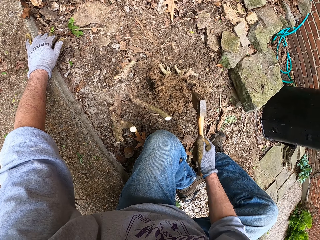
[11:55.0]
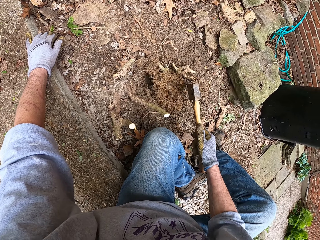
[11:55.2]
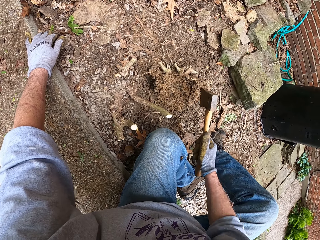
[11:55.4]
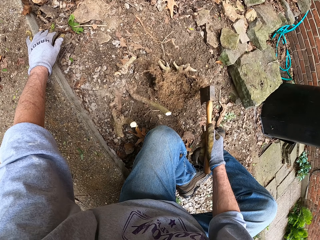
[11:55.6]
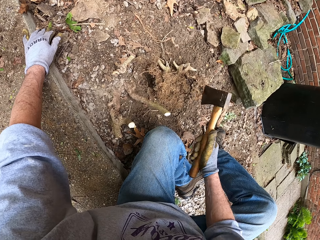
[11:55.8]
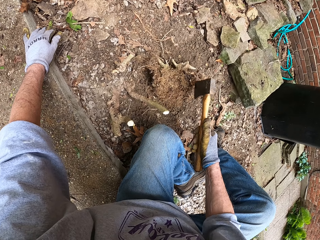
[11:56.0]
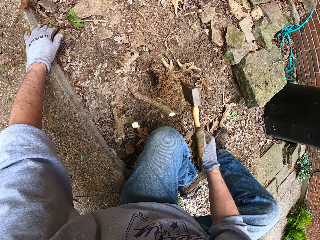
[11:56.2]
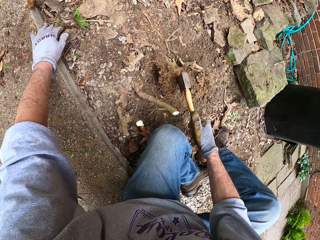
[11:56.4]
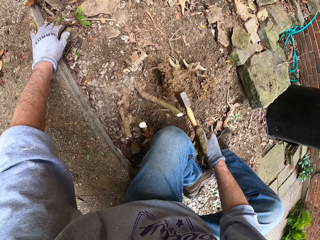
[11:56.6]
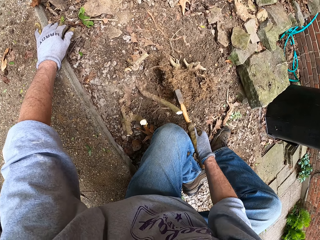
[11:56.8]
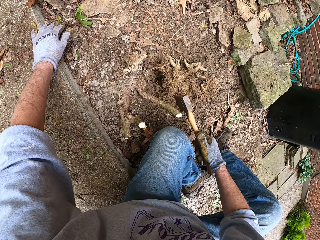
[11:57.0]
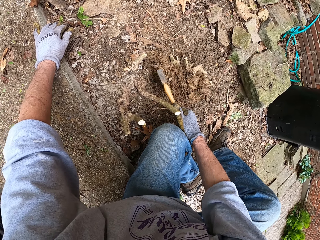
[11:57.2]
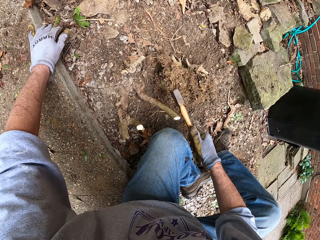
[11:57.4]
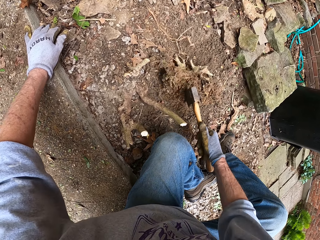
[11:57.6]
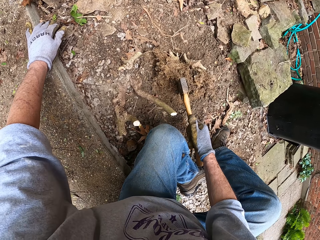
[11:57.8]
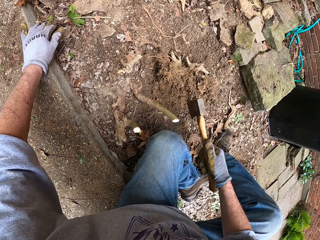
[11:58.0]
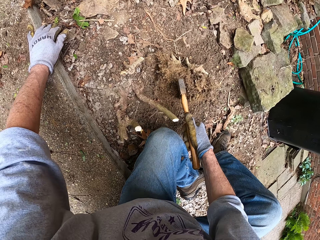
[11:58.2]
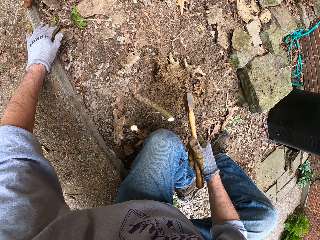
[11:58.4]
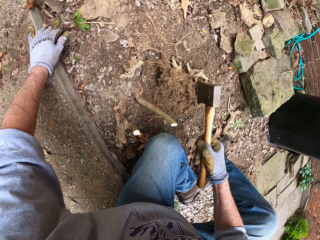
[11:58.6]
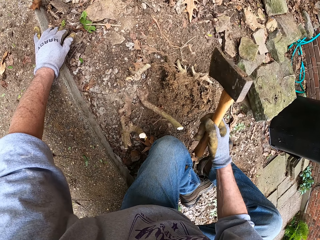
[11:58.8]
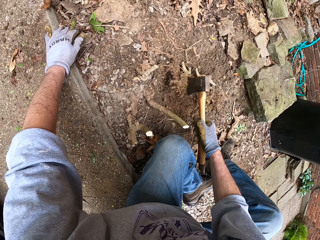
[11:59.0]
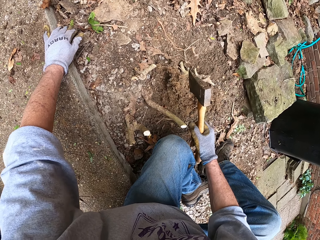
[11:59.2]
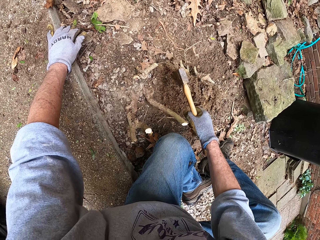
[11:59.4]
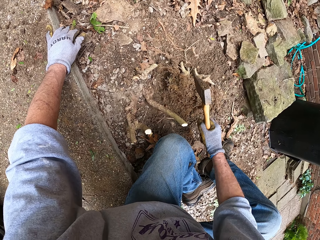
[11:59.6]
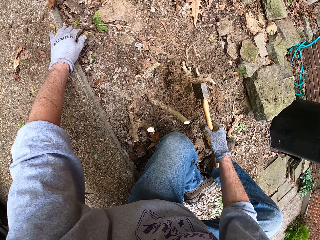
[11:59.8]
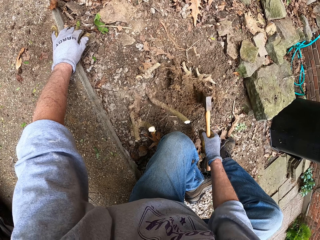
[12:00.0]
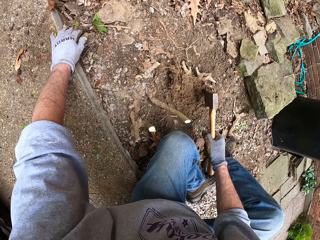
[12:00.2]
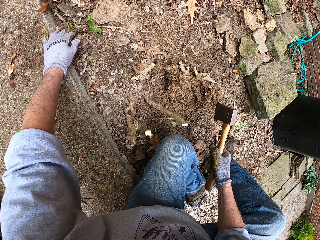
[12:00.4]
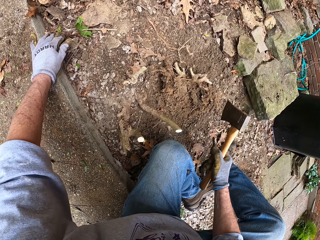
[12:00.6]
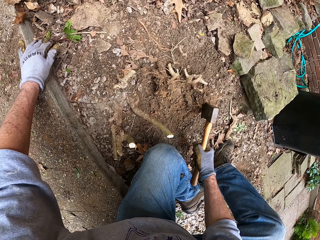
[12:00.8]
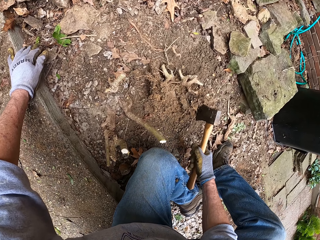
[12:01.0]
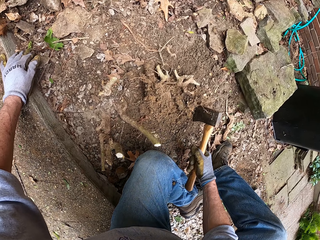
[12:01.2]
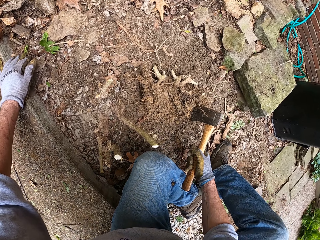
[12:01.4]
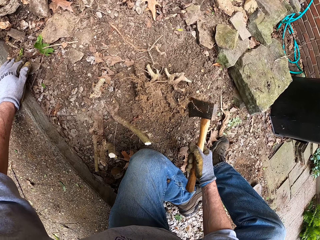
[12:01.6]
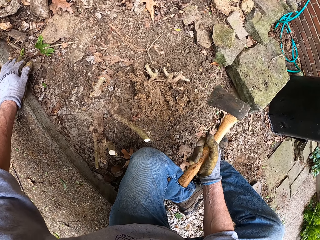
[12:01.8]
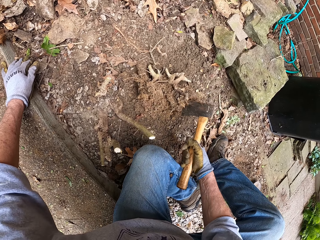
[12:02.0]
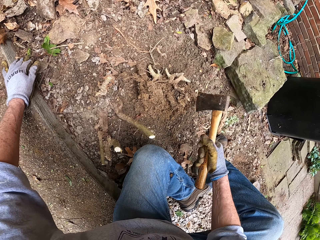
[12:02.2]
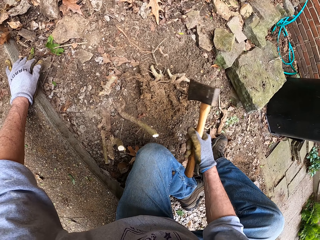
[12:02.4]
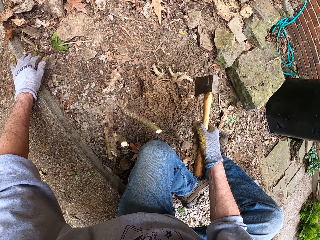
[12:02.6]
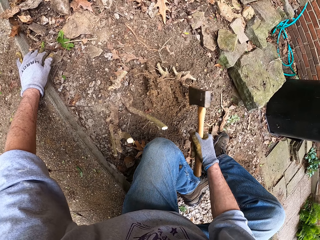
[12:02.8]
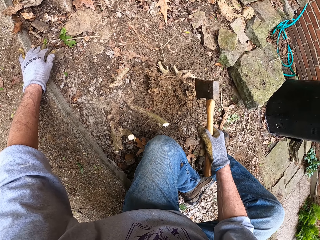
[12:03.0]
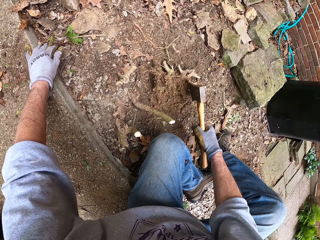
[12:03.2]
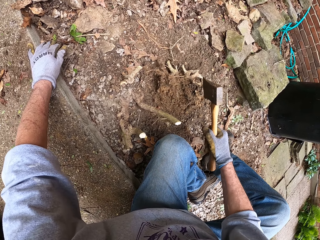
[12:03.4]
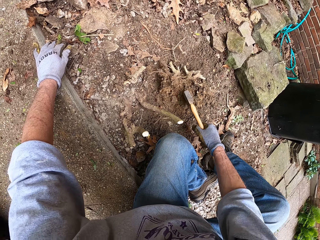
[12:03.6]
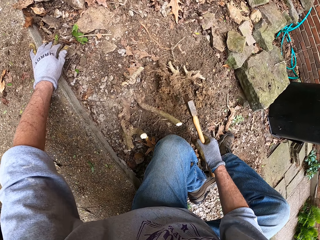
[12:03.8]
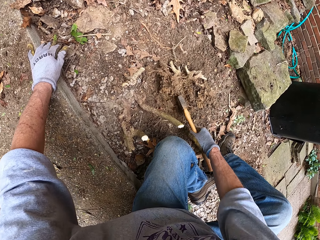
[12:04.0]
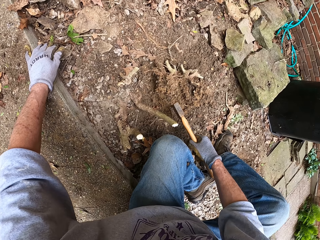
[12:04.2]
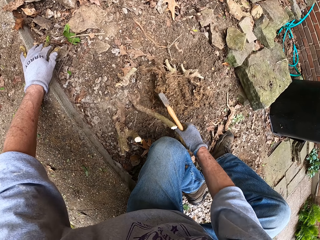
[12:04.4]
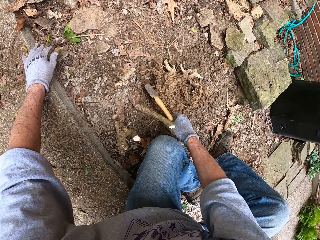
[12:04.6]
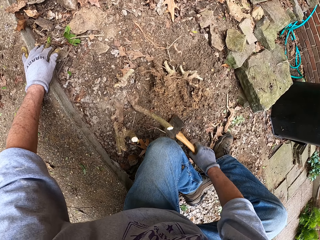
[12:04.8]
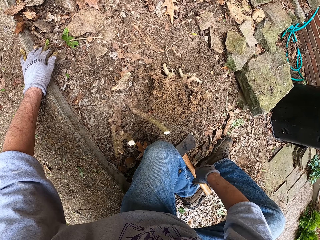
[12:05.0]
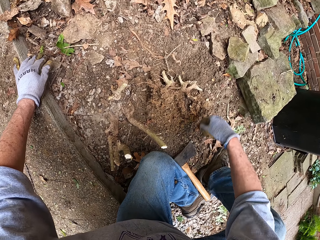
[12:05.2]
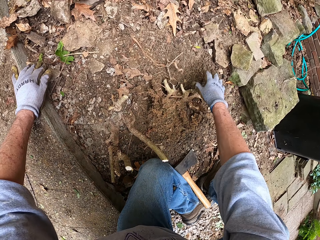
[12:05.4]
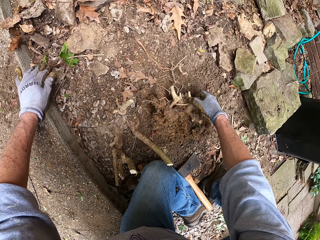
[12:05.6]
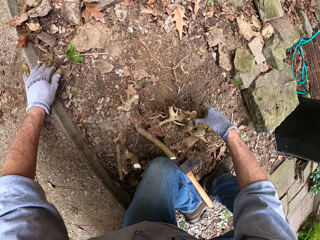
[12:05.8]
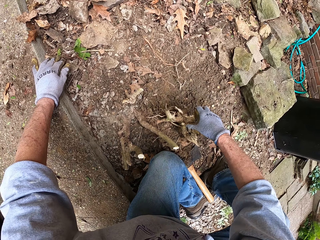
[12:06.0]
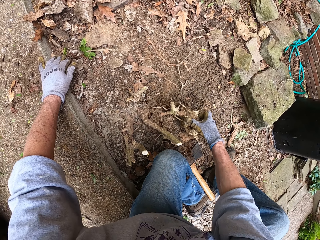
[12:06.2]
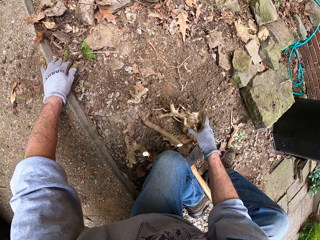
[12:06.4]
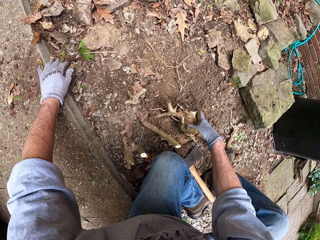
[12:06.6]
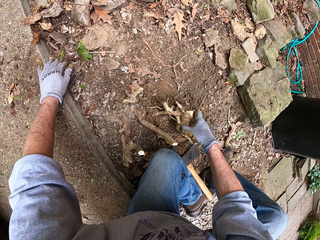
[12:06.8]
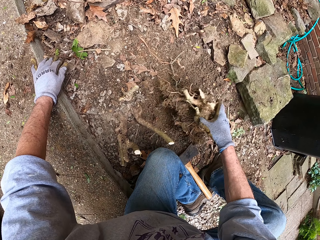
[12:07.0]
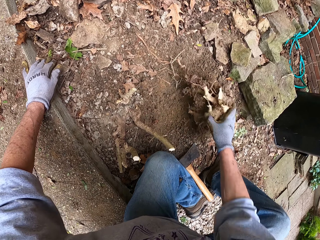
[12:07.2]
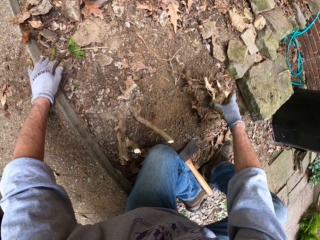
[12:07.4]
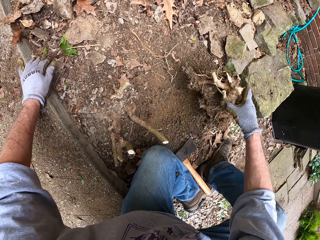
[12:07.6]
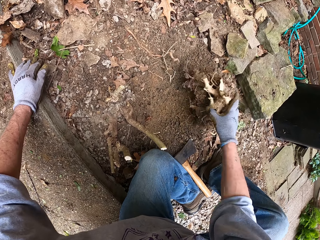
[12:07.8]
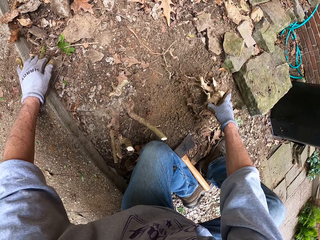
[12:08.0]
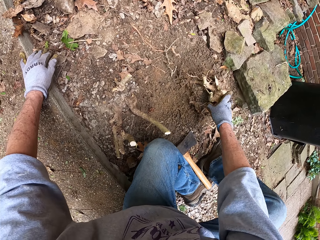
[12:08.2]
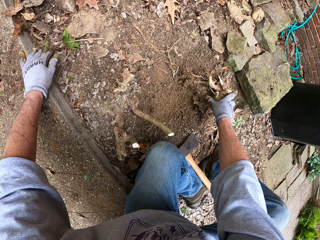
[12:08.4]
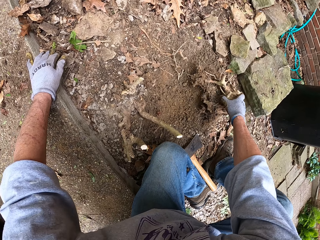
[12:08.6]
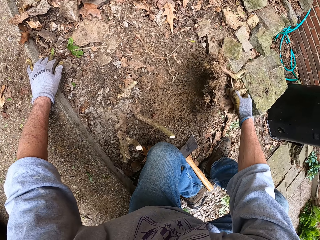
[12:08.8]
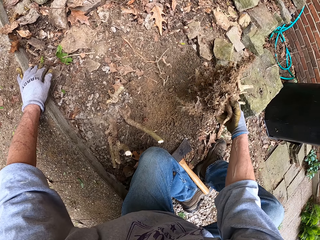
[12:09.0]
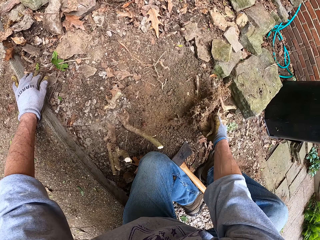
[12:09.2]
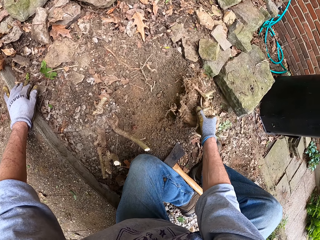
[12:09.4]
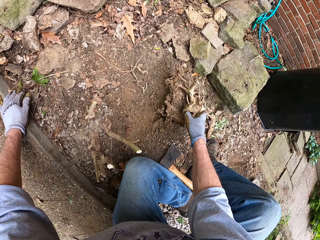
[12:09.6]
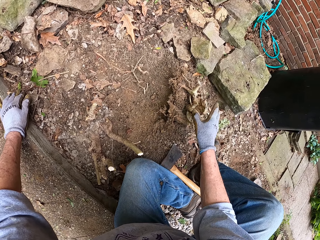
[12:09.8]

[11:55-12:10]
The camera wearer drops the axe on the ground and on his head. He picks up the stump from the ground. He removes the soil from the root.

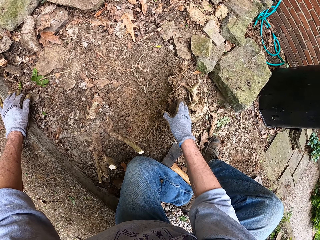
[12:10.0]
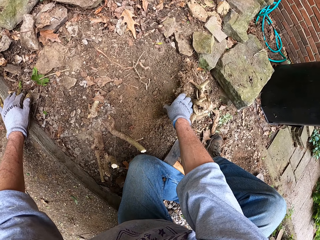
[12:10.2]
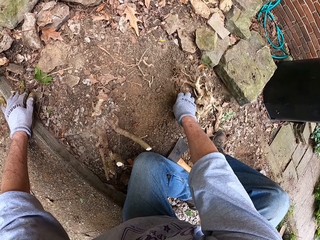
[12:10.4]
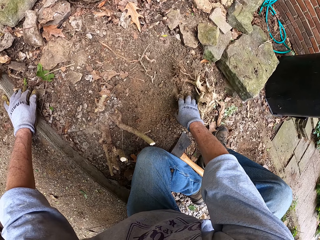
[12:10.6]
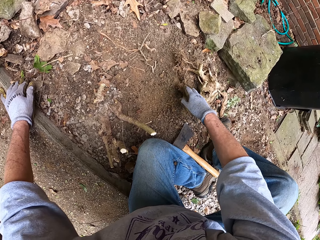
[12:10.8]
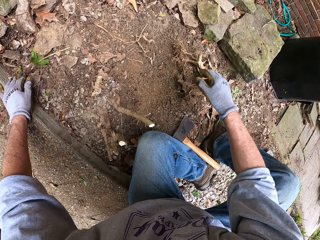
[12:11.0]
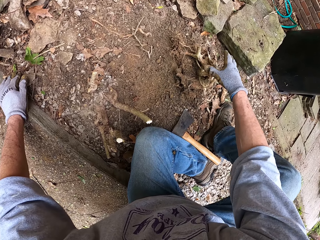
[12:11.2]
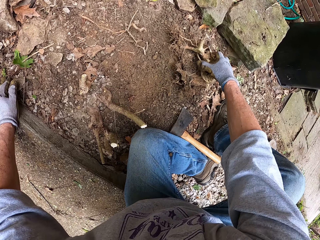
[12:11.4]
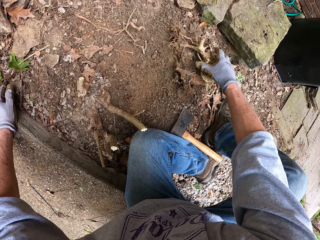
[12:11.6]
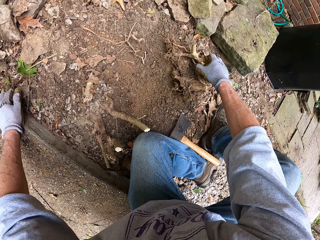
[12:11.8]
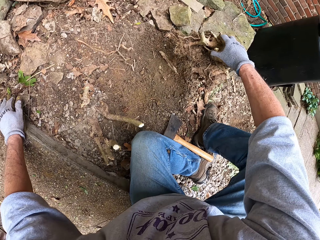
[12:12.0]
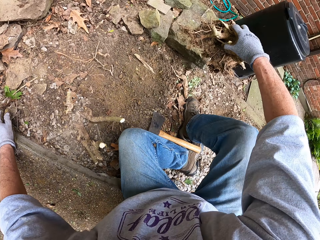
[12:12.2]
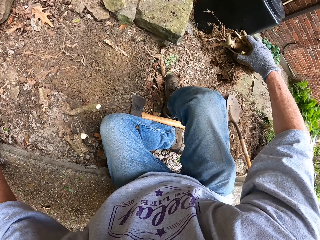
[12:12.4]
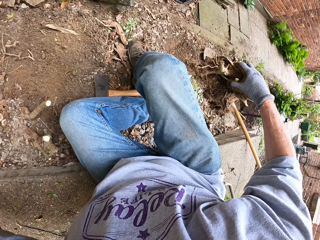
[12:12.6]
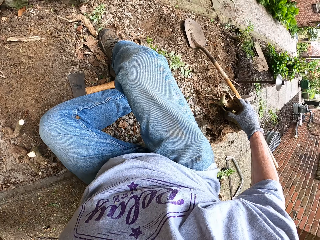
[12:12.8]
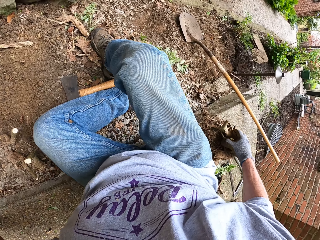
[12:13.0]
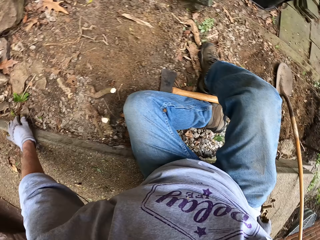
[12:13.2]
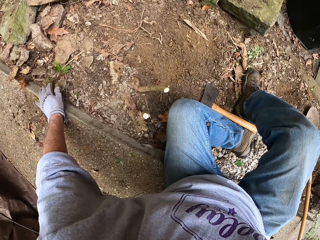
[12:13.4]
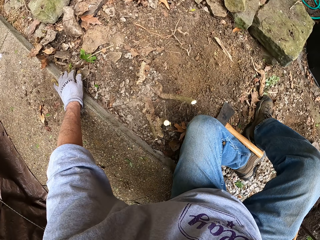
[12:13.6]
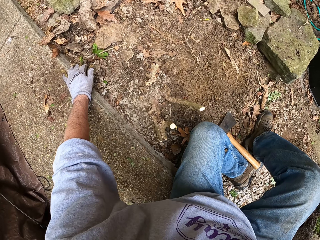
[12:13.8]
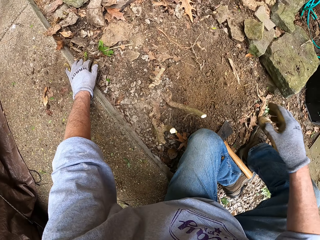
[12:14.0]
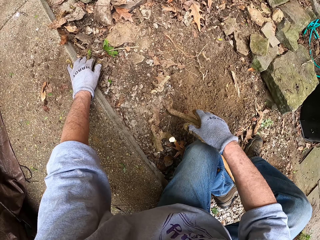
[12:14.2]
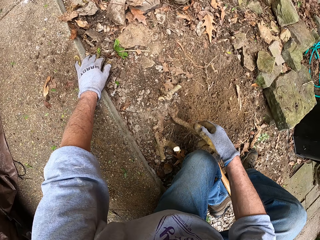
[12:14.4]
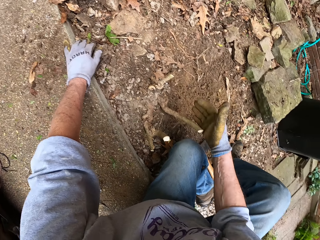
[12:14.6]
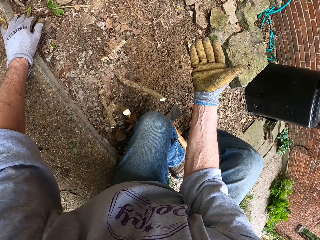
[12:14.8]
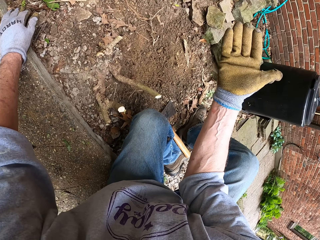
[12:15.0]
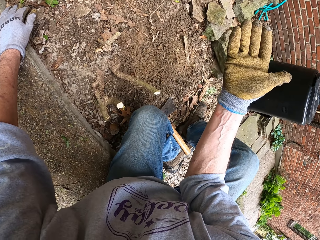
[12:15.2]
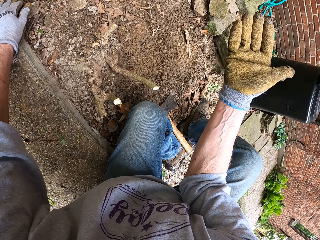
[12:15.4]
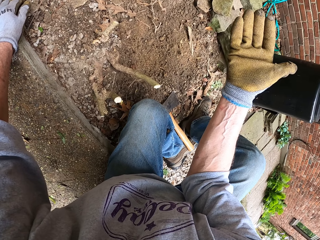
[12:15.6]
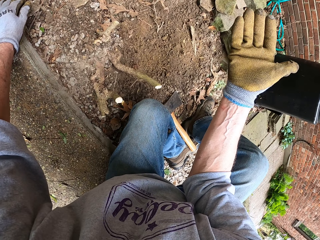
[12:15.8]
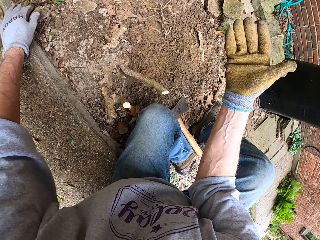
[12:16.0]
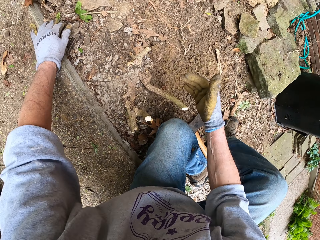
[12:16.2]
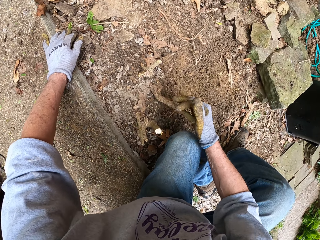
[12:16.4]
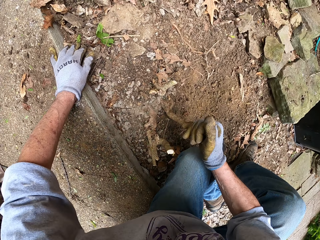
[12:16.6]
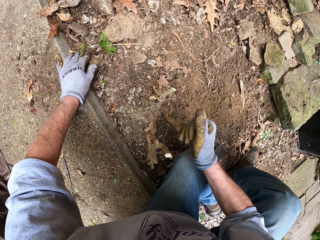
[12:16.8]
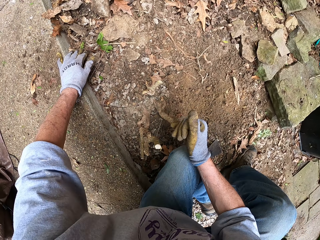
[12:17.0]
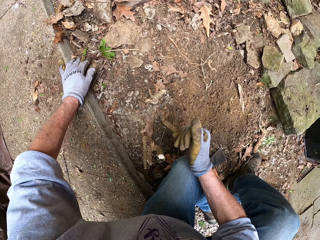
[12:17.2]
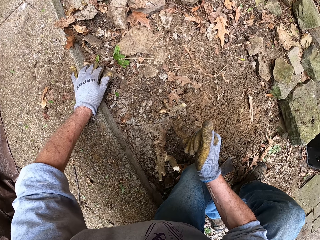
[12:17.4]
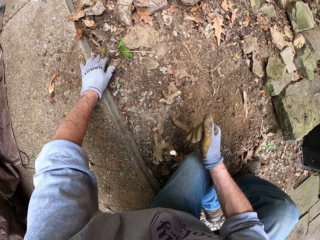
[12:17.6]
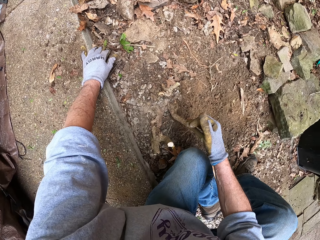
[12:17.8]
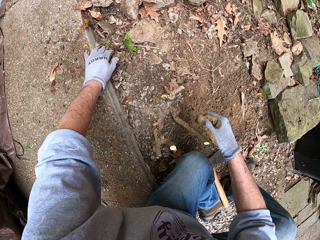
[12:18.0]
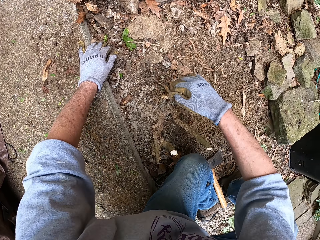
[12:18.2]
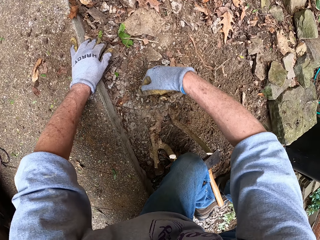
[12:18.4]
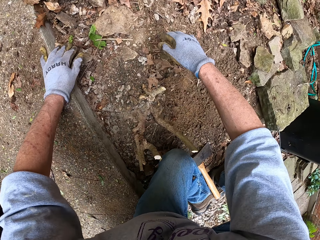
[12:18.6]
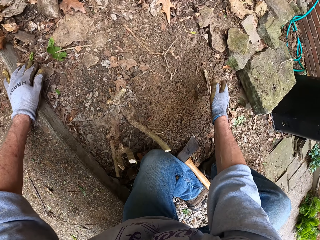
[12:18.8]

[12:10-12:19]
The camera wearer places the root stump beside him on the pavement. He looks at his hands. He pulls a stump from the ground by the stem. He shakes the trunk.
